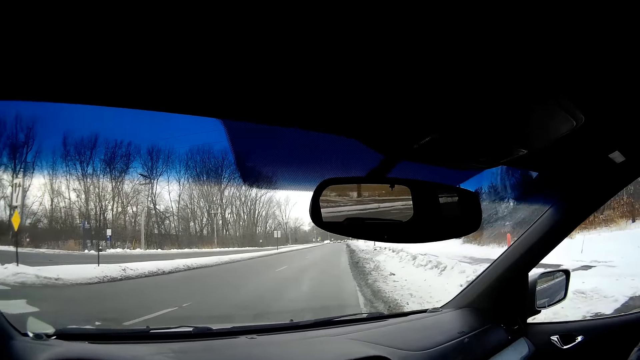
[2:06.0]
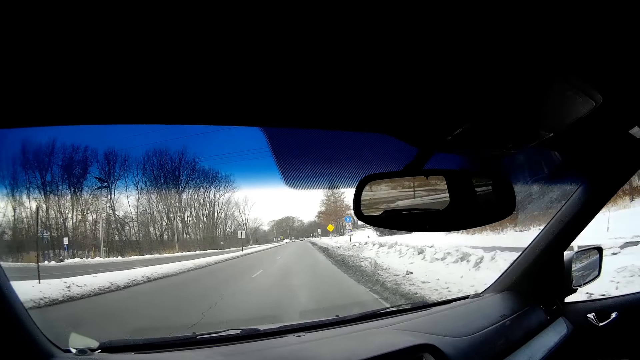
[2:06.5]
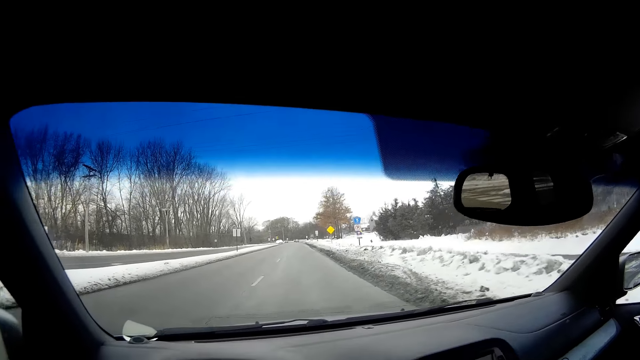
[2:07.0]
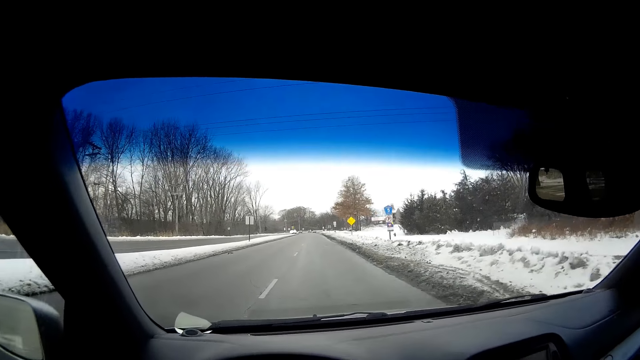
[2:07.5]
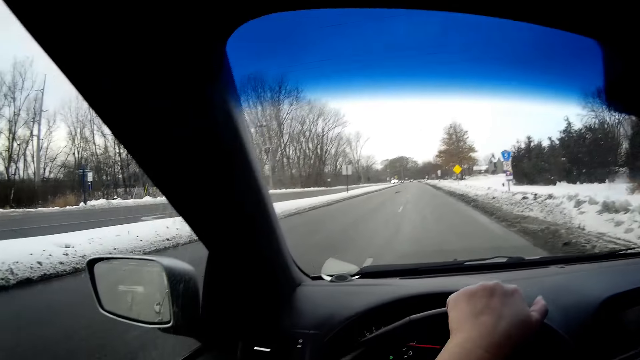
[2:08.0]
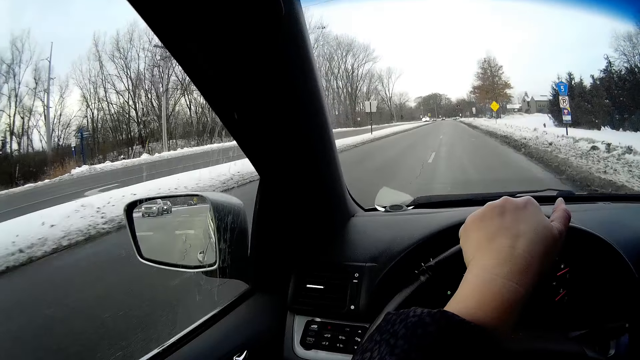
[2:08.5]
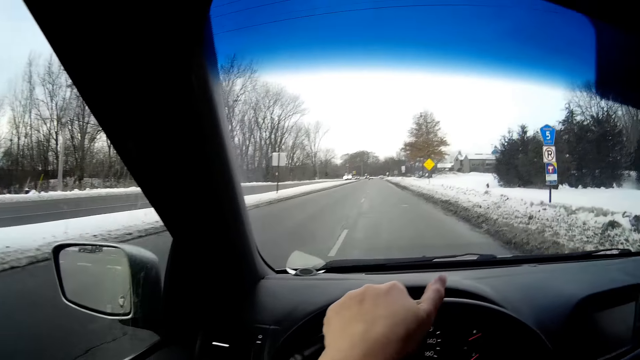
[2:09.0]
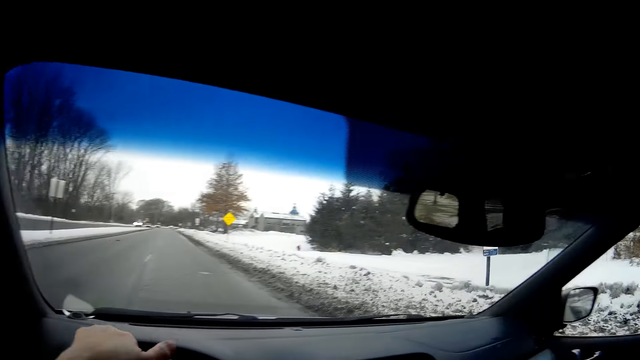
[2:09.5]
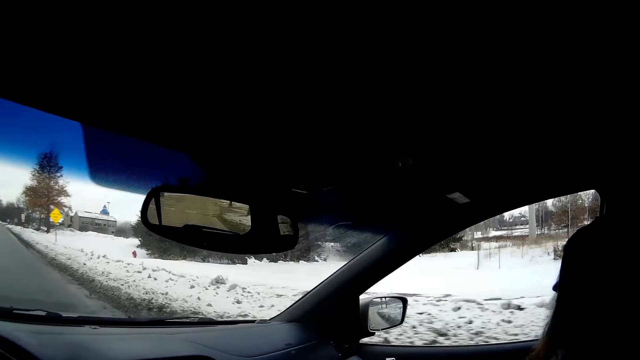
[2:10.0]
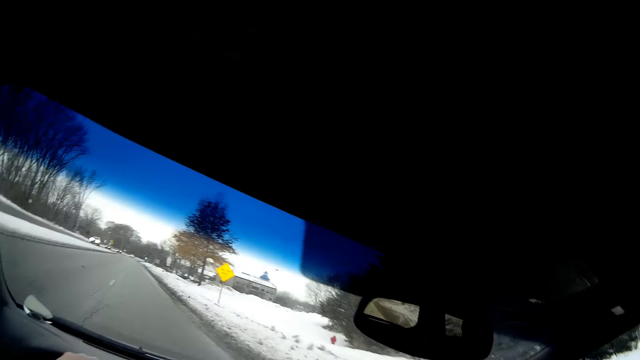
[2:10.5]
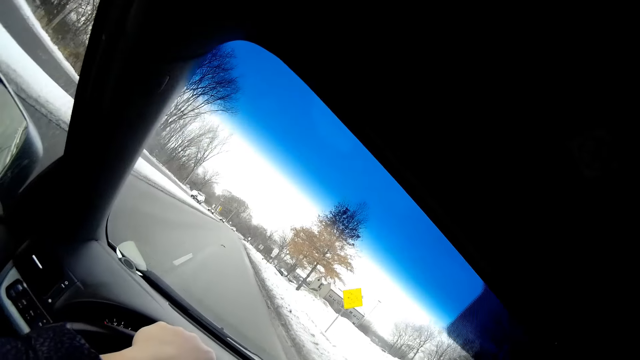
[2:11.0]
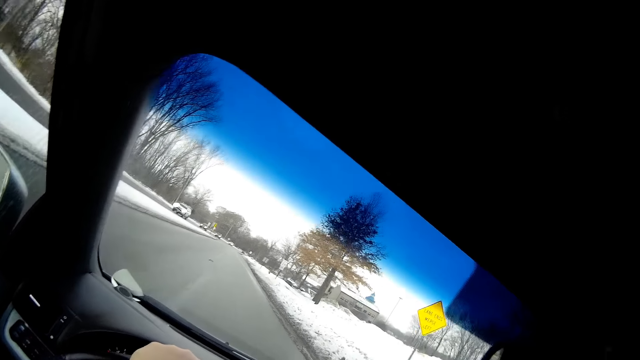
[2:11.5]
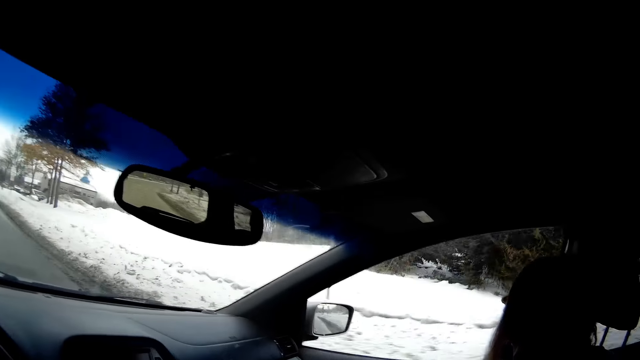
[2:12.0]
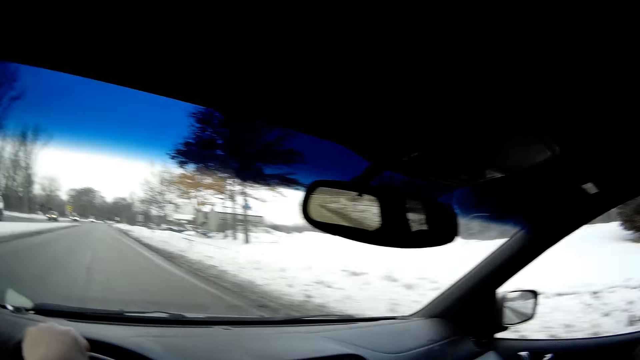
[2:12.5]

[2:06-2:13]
The camera wearer turns right. They drive the car on the road.

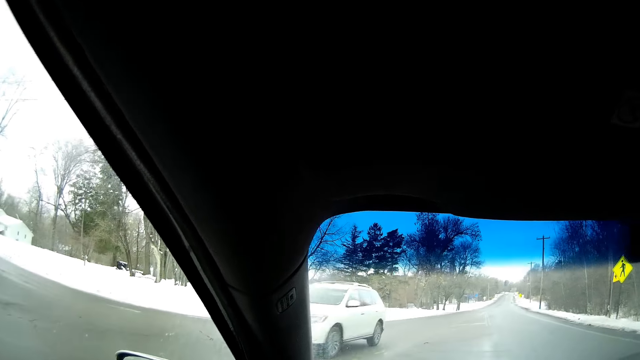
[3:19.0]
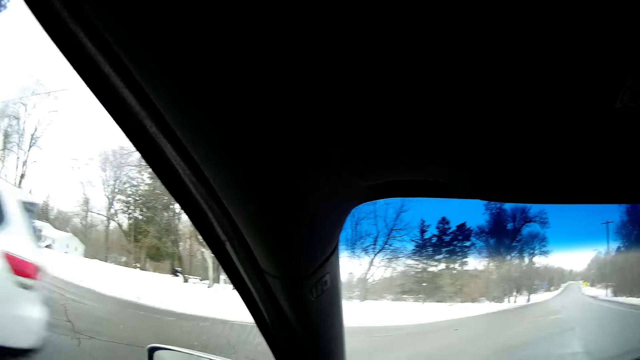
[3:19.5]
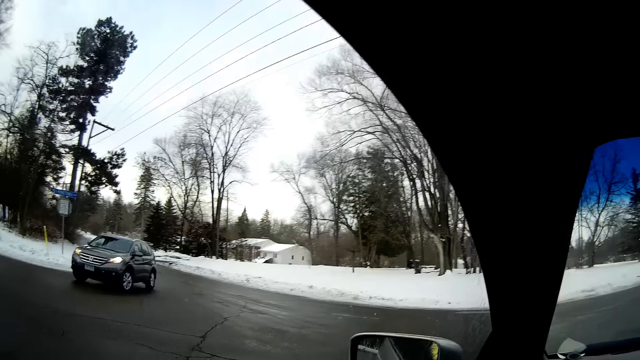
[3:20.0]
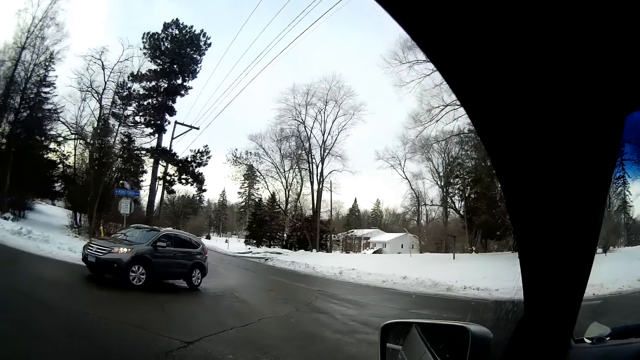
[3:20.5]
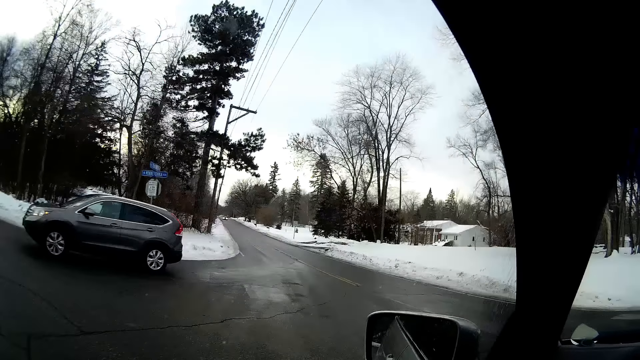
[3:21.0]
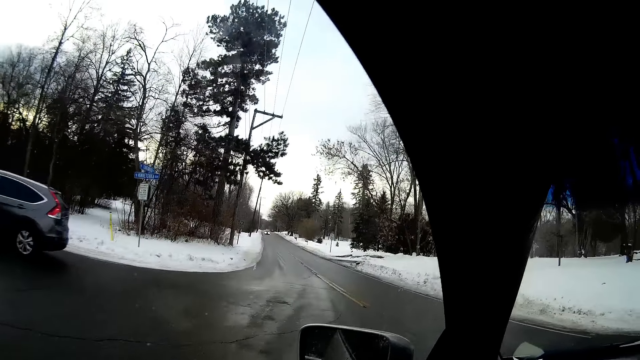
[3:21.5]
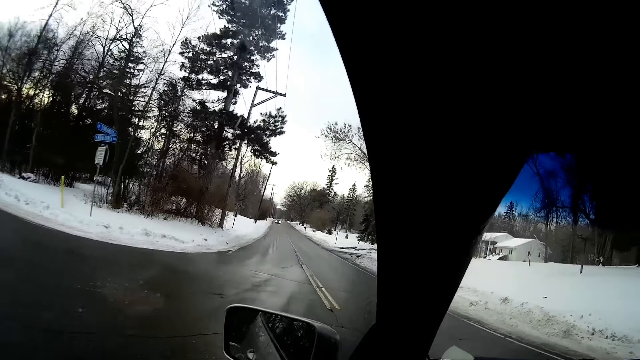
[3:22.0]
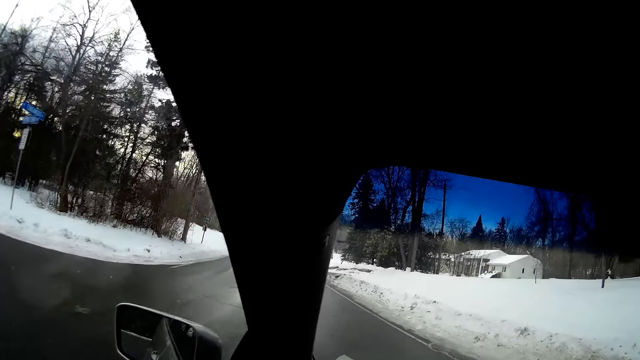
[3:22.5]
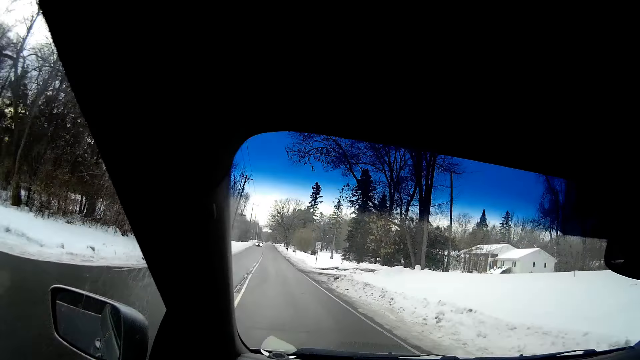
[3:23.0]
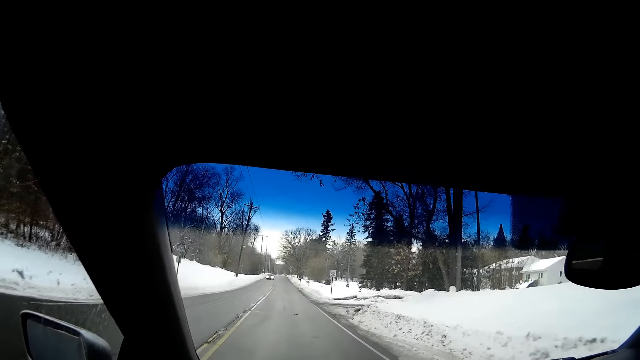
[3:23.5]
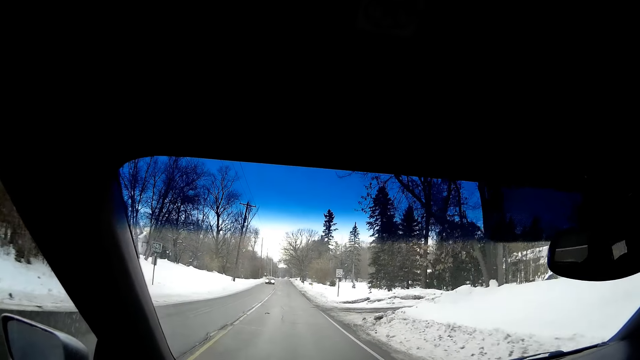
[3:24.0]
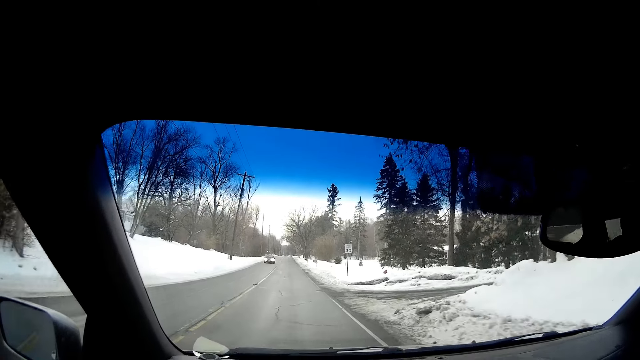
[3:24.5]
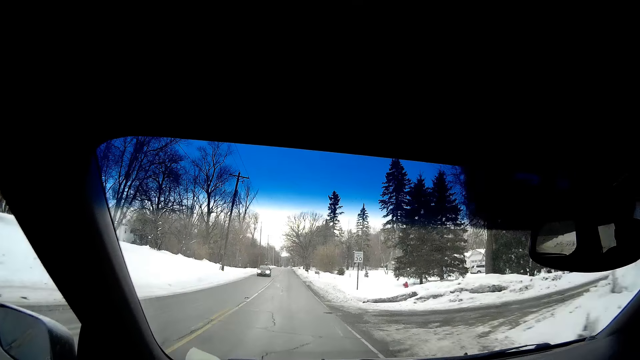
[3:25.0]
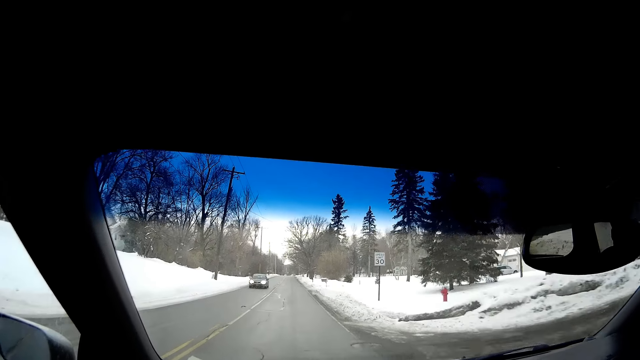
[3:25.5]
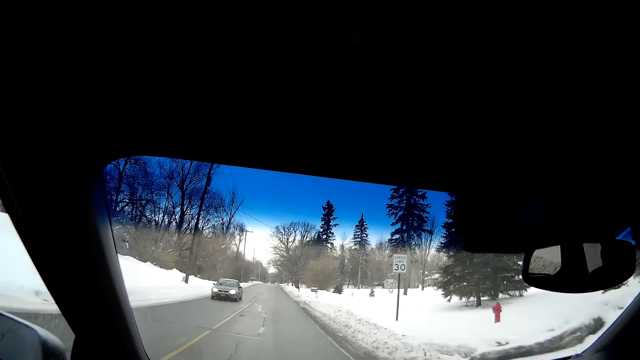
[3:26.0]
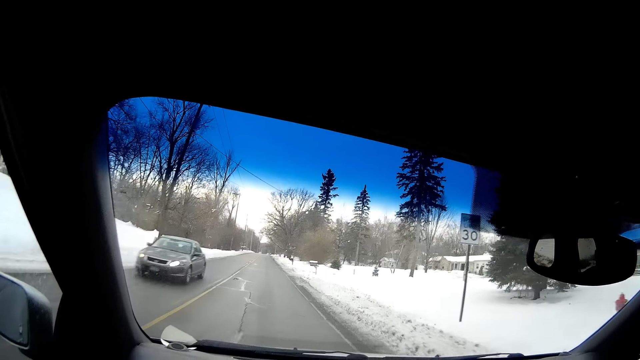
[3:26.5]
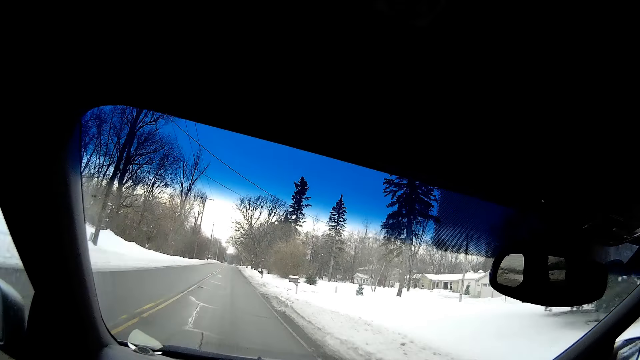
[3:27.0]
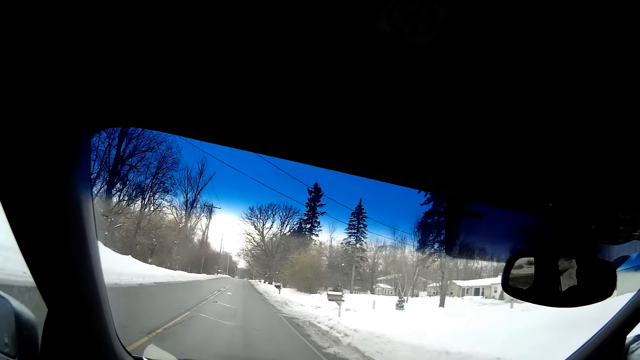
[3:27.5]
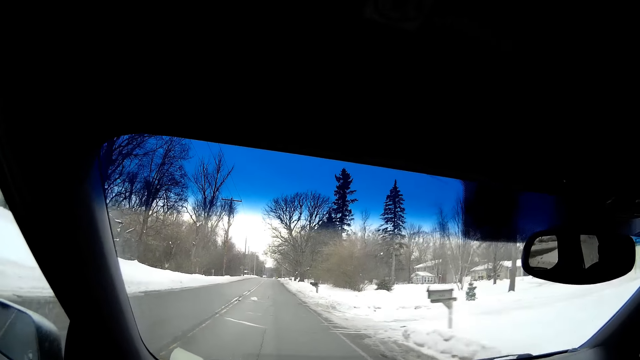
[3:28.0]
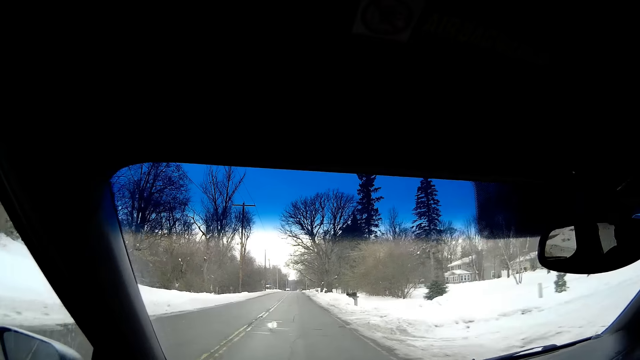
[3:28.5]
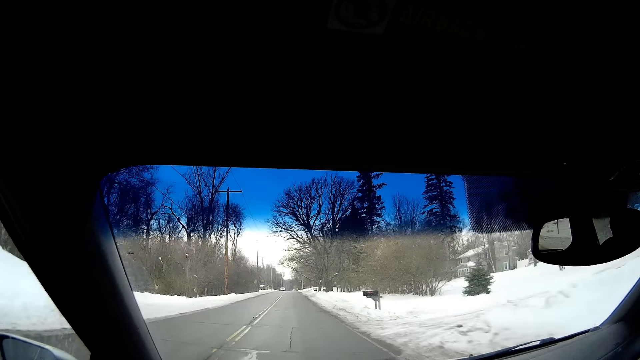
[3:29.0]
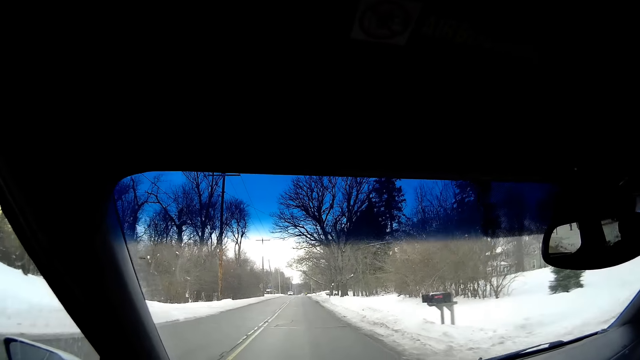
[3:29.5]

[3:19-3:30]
The camera wearer turns left. They drive the car on the road.
